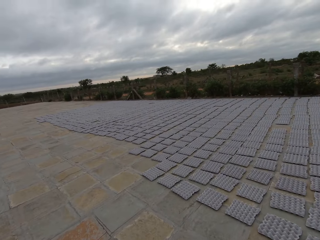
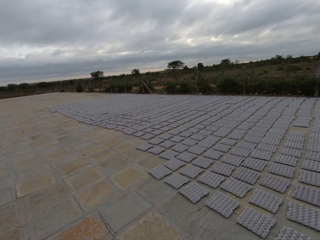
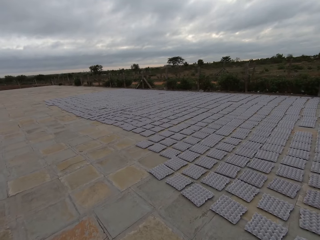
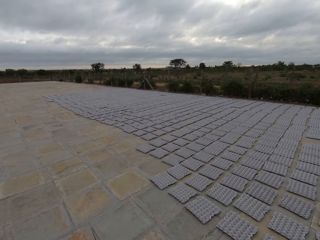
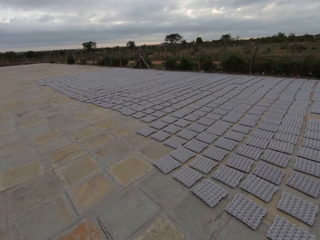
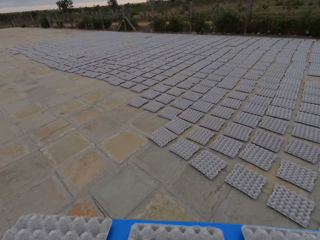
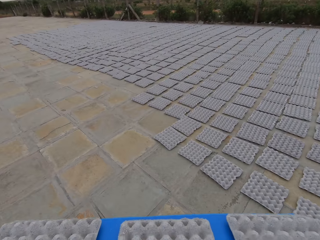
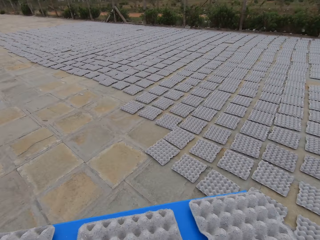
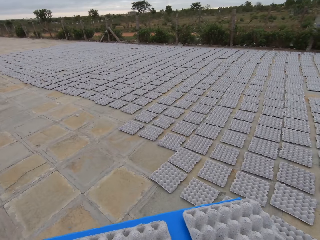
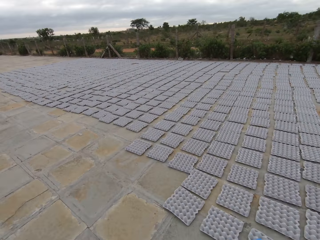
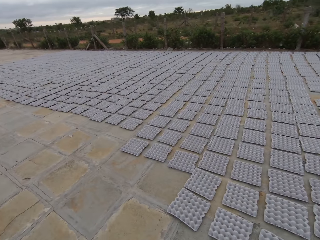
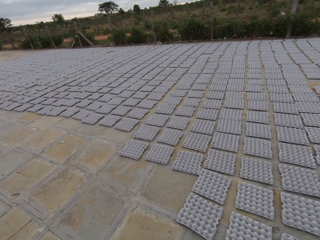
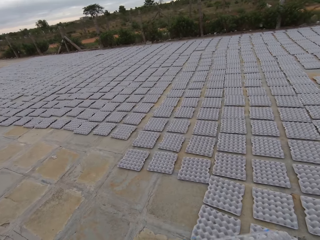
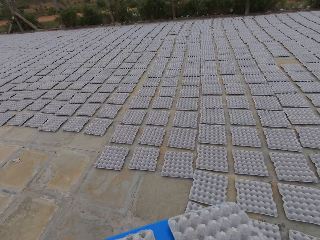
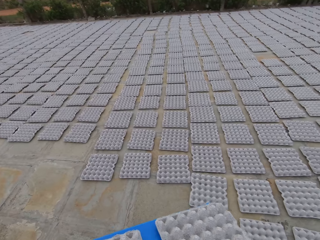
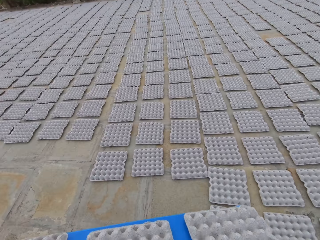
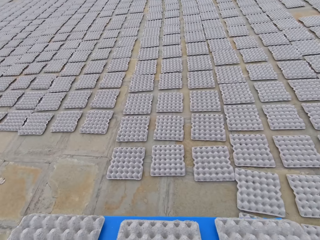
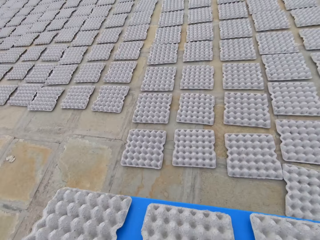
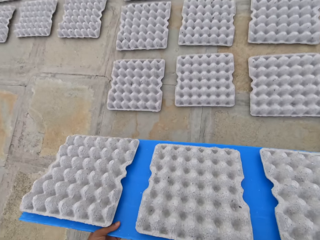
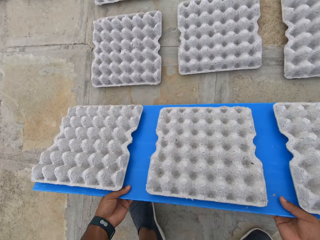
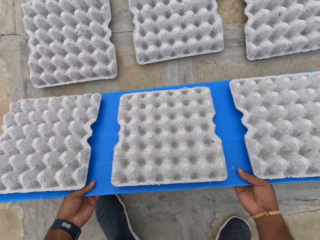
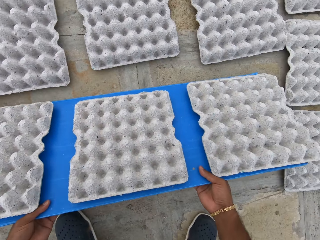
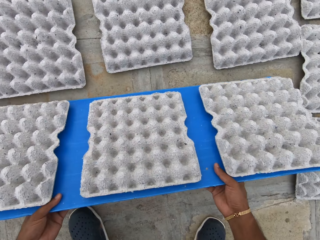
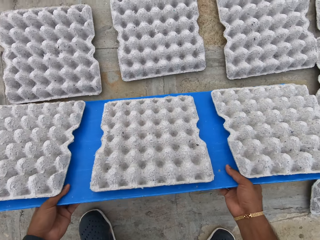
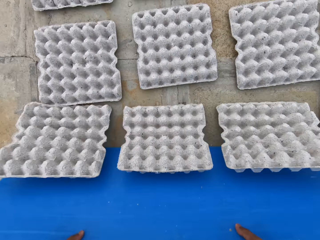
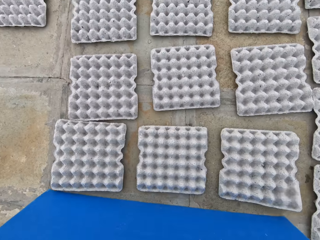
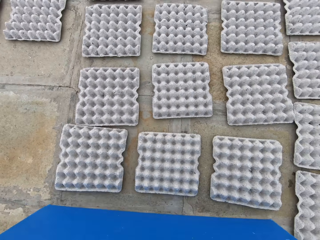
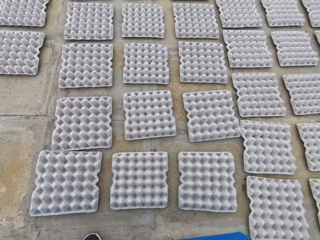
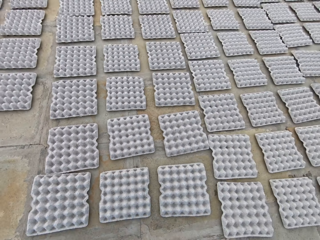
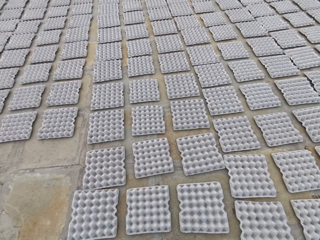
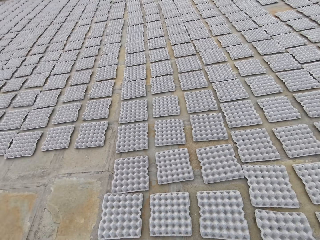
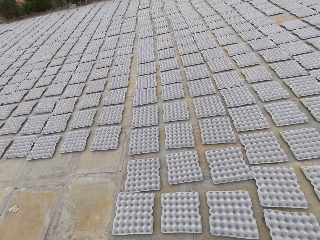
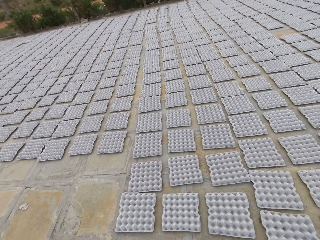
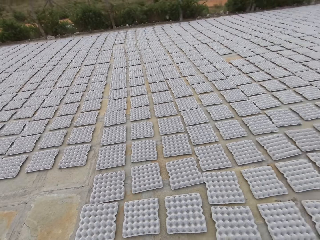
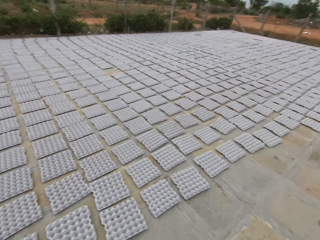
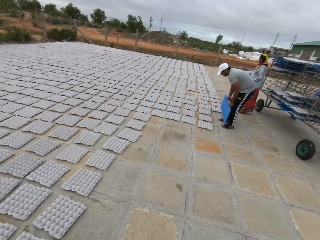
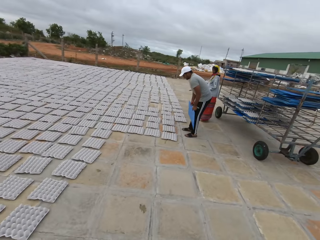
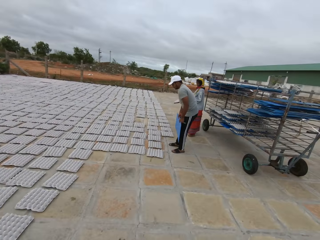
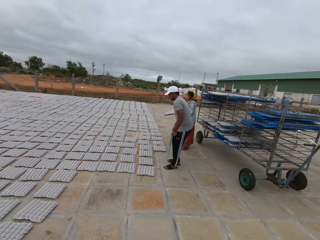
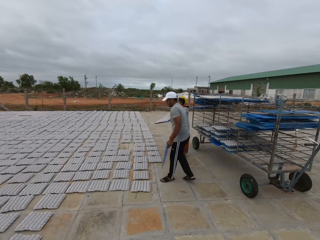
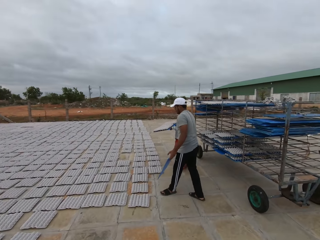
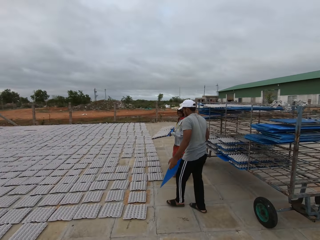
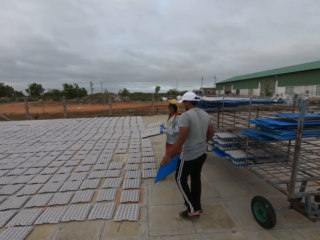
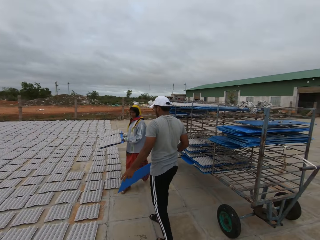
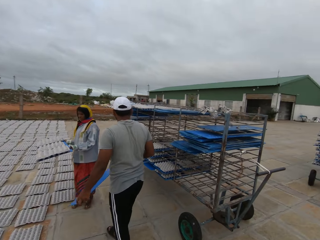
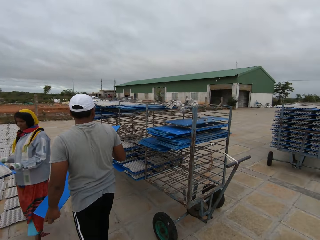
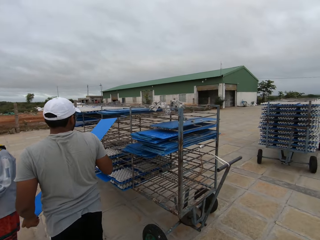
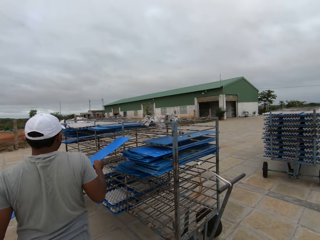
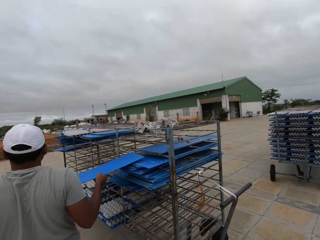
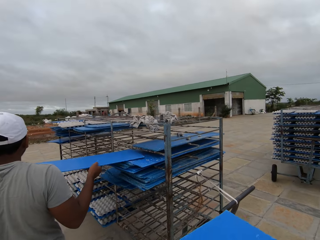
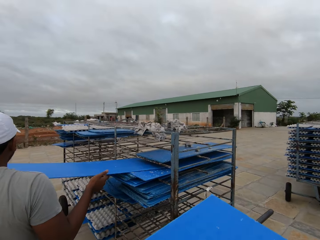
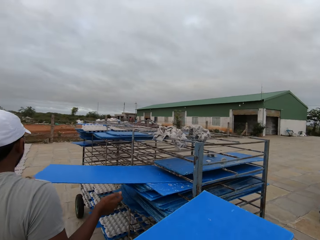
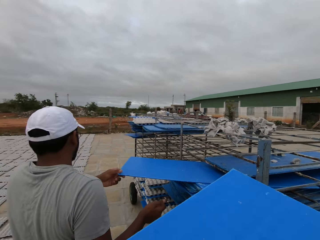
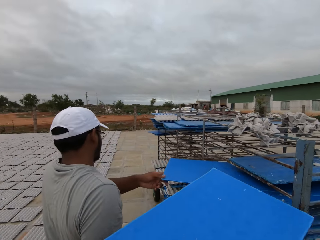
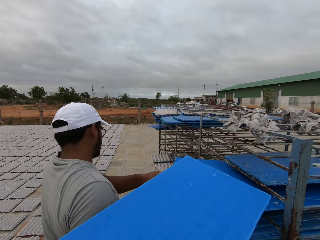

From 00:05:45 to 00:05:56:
The camera wearer carries paver blocks on a tray. He drops the egg crates or paver blocks on the plastic board in his hands on the ground. The man holds a plastic board in his hands. The woman holds a plastic board with egg crates with her hands. The man places the plastic board on the rack with his hands.

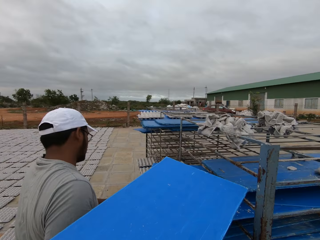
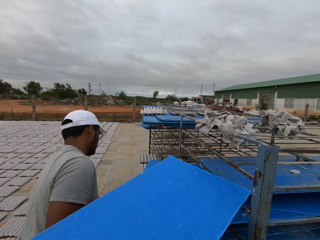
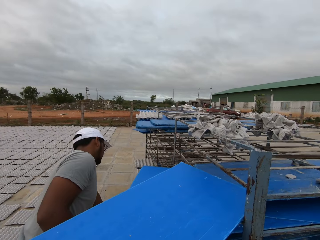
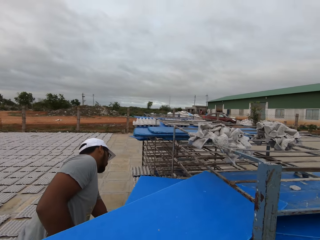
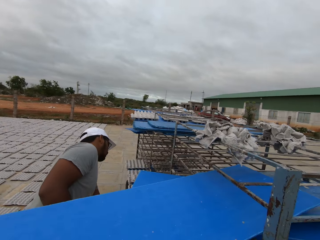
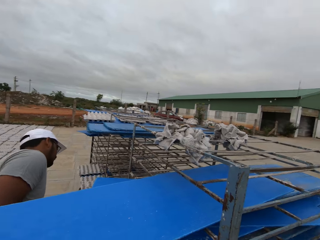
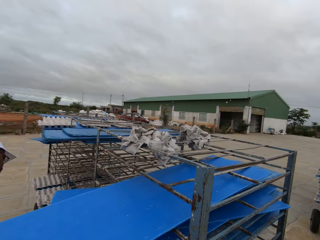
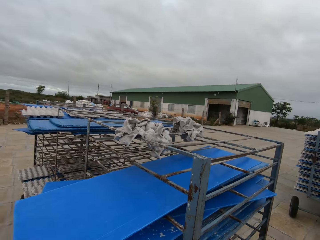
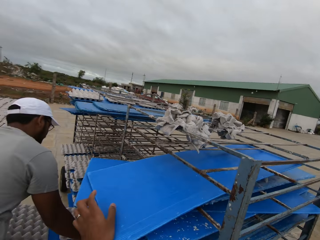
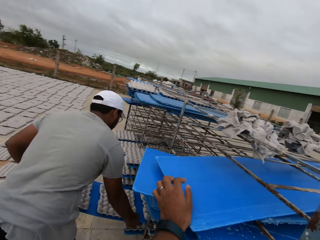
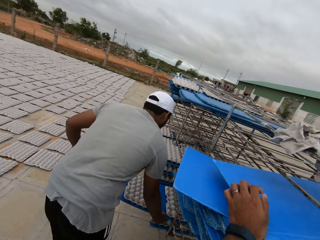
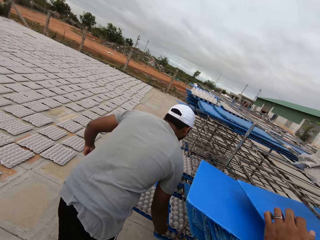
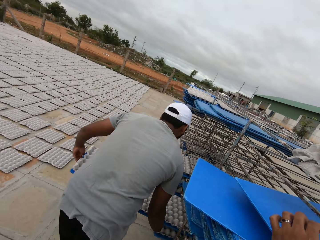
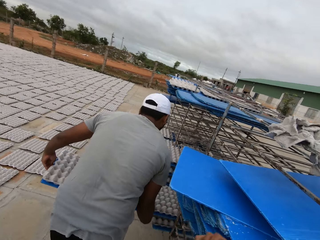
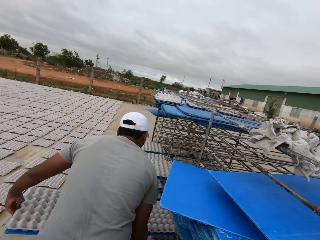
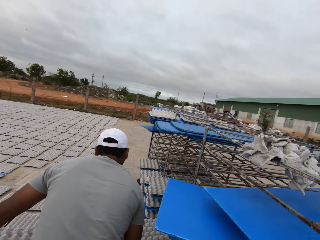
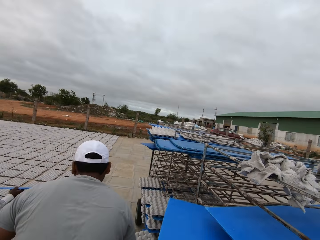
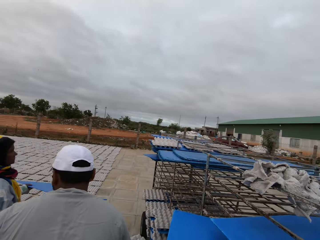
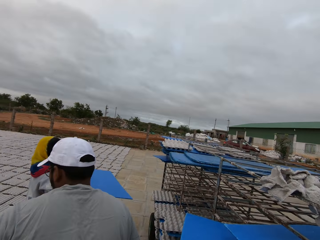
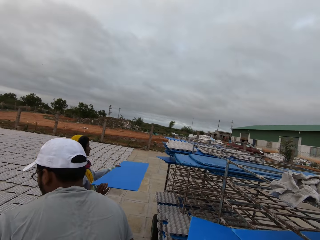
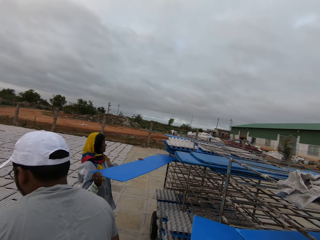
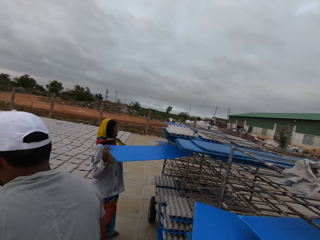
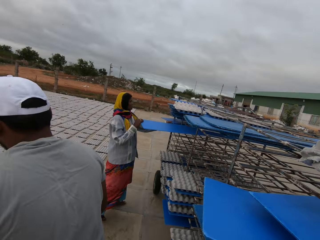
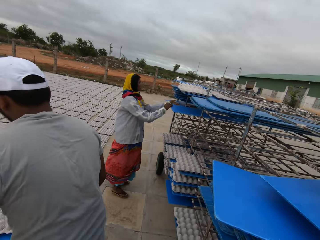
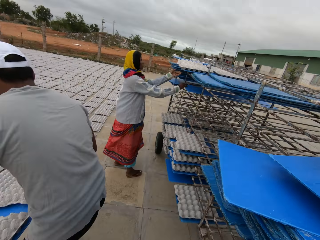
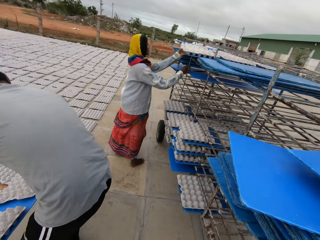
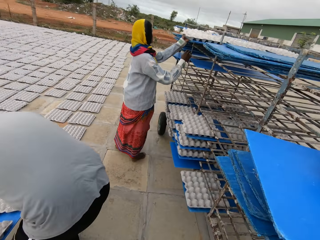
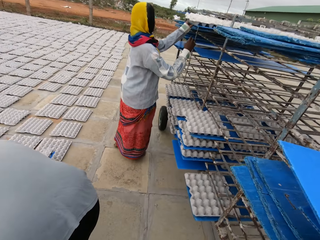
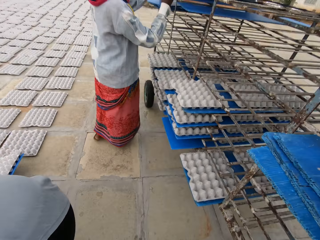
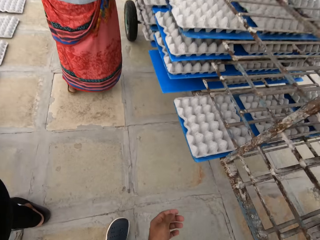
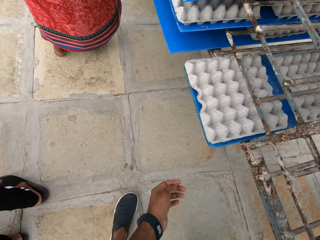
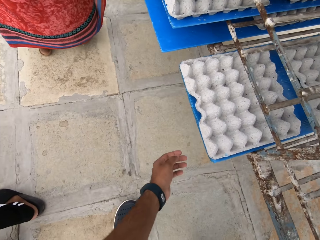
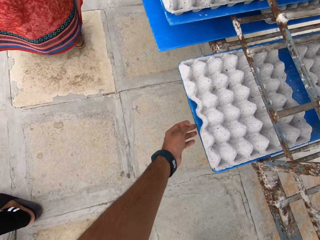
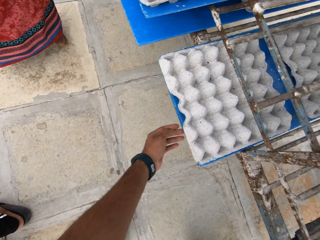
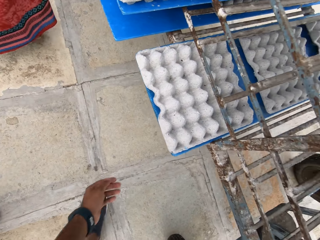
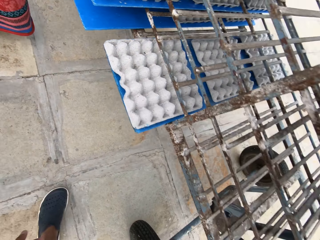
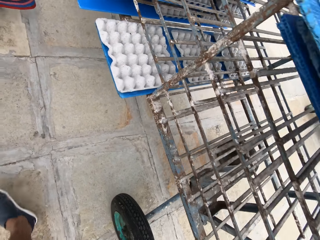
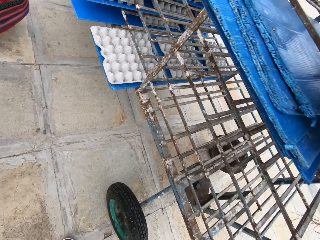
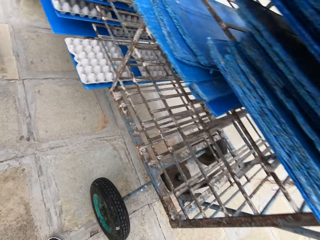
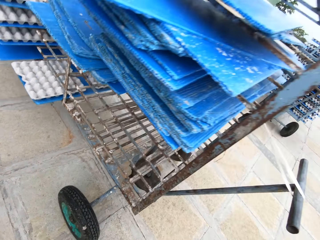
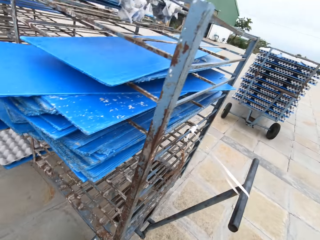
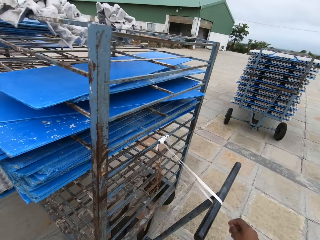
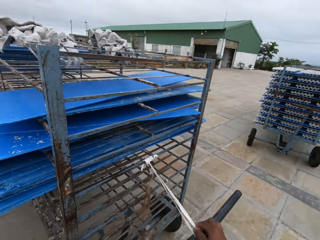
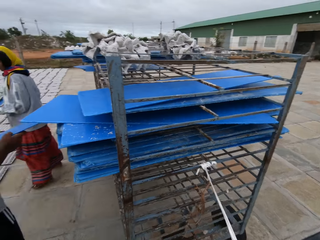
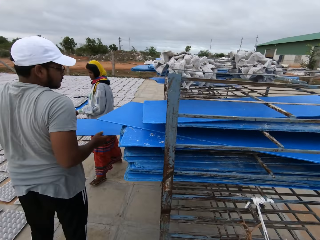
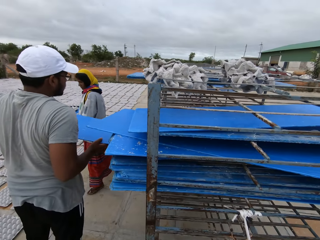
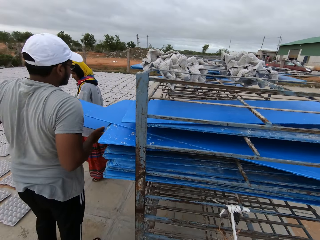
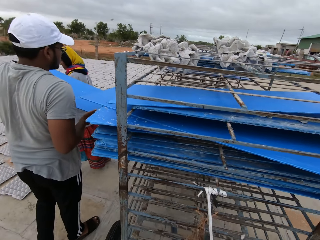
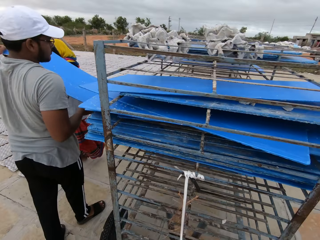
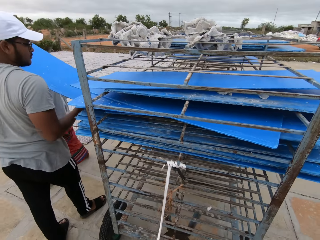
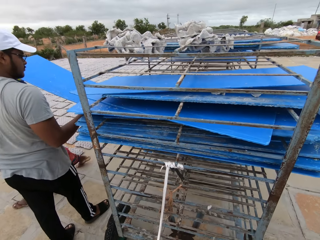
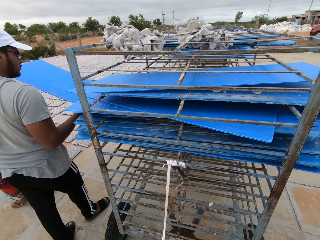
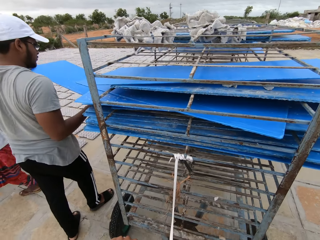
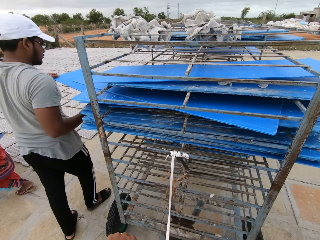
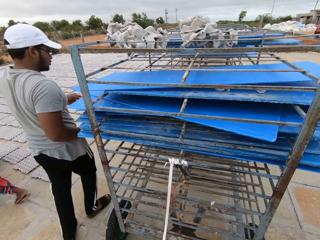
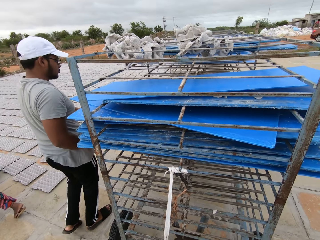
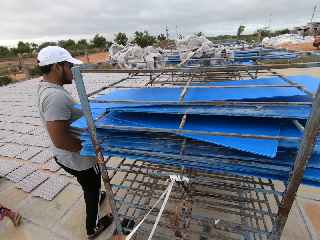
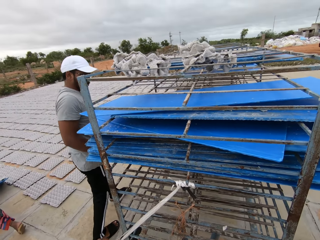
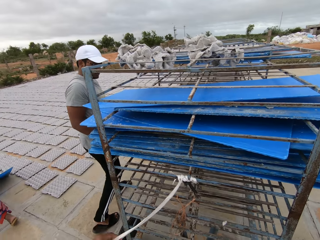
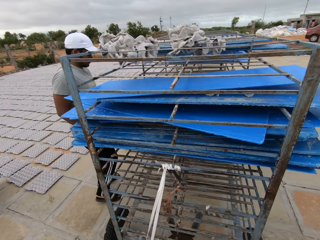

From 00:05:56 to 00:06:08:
The camera wearer places the plastic board or tray on the rack with his hands. The man picks up a plastic board with egg crates from the rack with his hands. The man carries the tray of paver blocks, places the plastic board on the rack with his hands. The woman places the plastic board on the rack with her hands. The woman holds a plastic board with egg crates in her hands. The man places the plastic board on the rack with his hands. The man stands beside the trolley.
